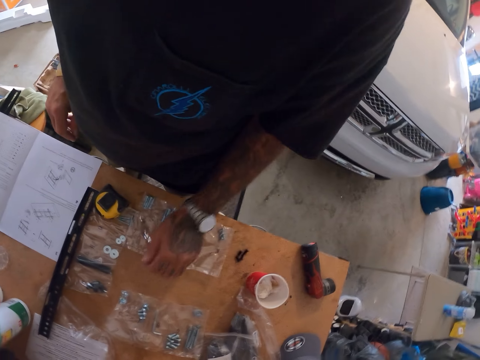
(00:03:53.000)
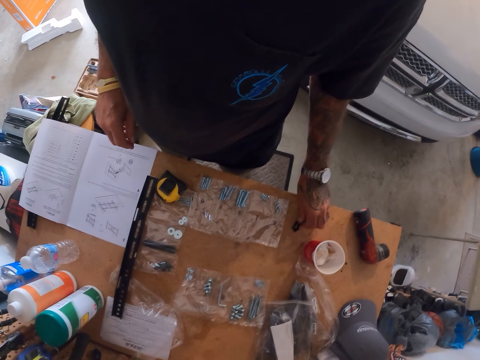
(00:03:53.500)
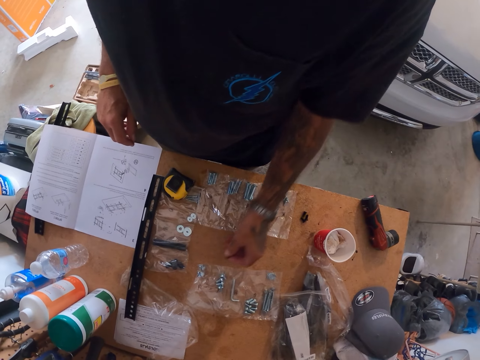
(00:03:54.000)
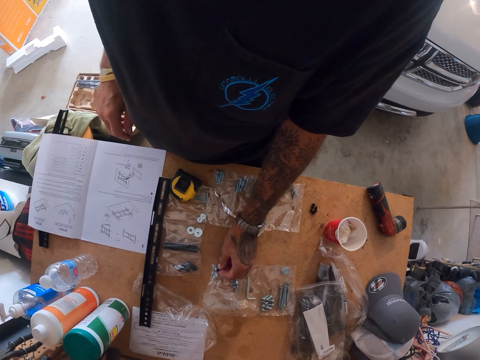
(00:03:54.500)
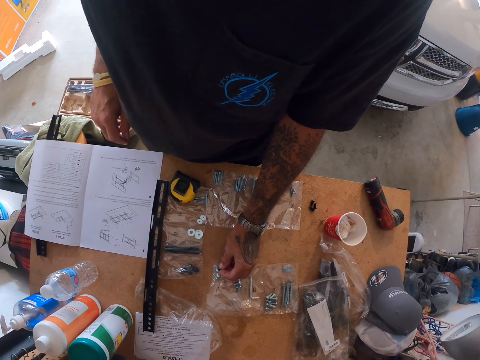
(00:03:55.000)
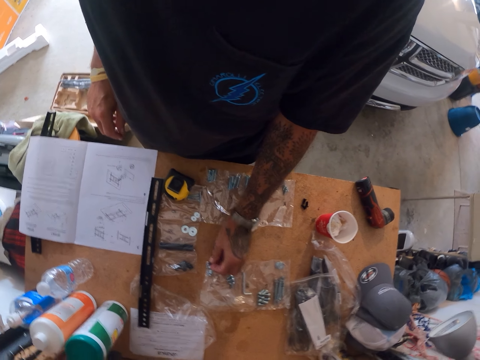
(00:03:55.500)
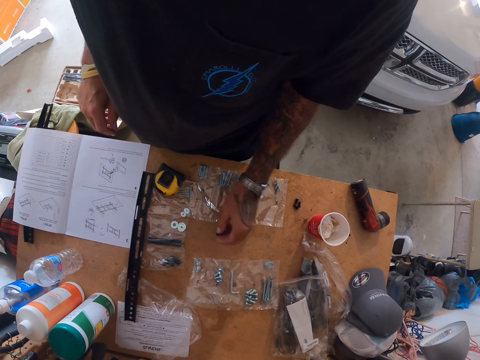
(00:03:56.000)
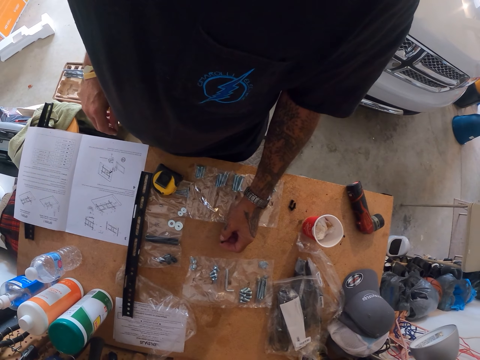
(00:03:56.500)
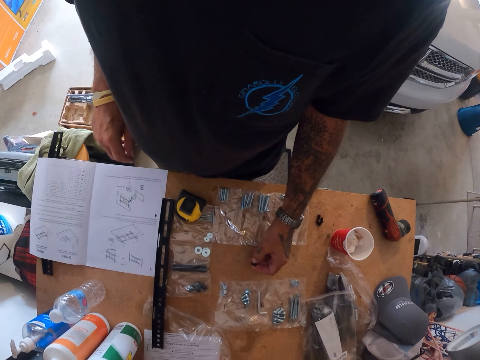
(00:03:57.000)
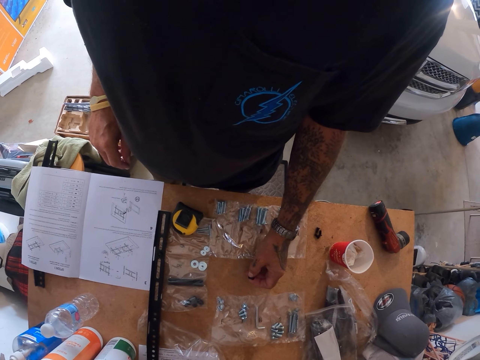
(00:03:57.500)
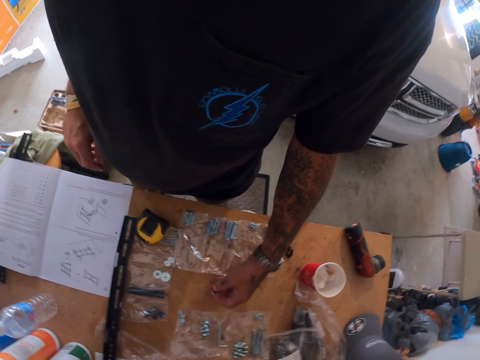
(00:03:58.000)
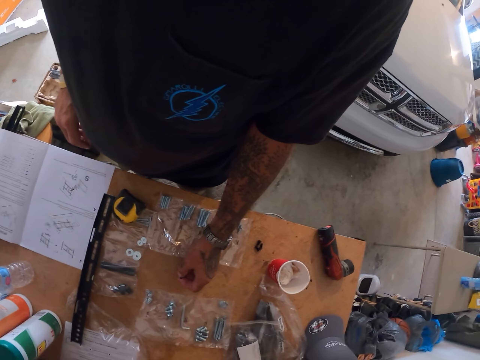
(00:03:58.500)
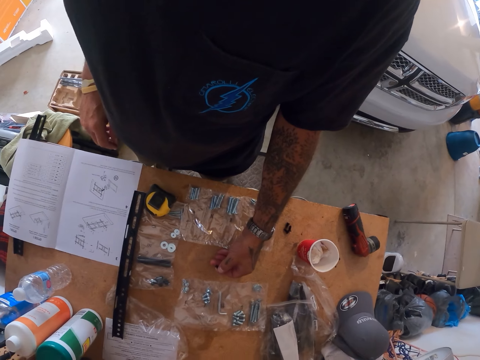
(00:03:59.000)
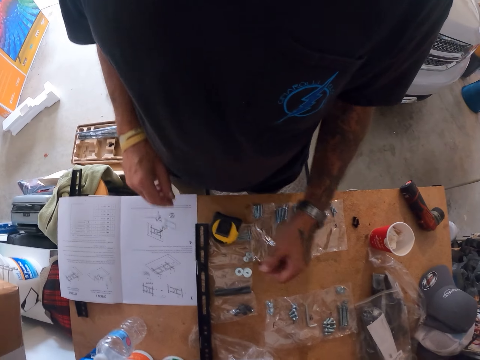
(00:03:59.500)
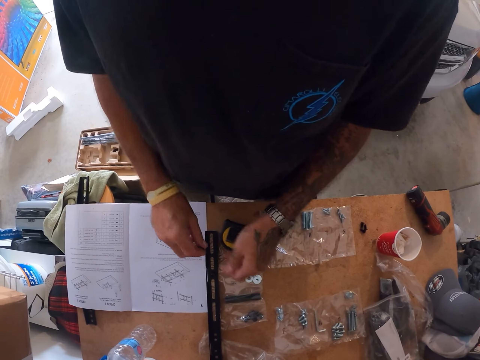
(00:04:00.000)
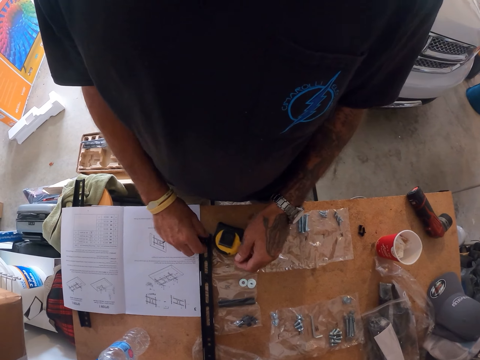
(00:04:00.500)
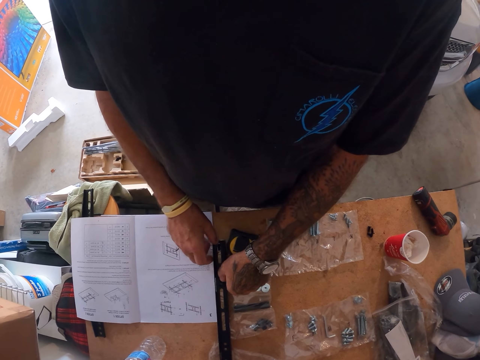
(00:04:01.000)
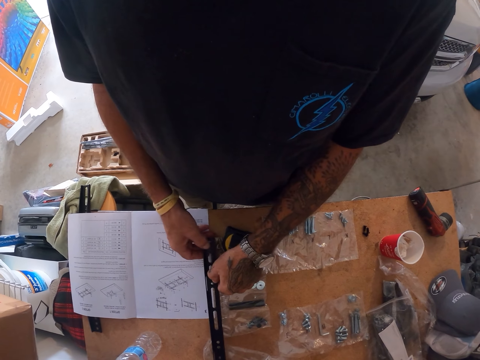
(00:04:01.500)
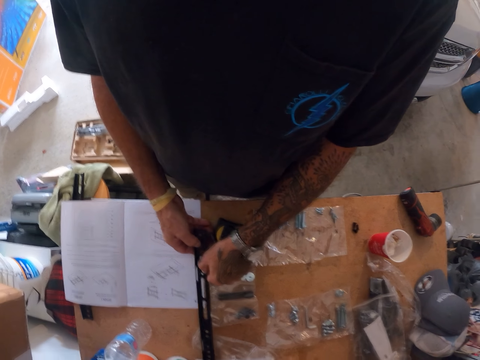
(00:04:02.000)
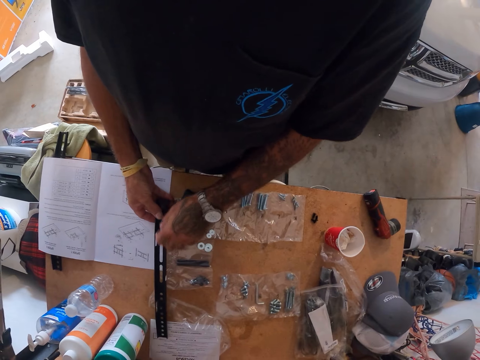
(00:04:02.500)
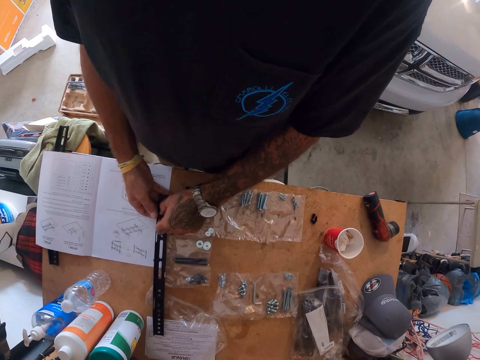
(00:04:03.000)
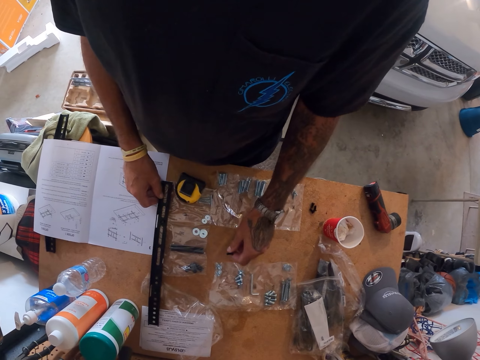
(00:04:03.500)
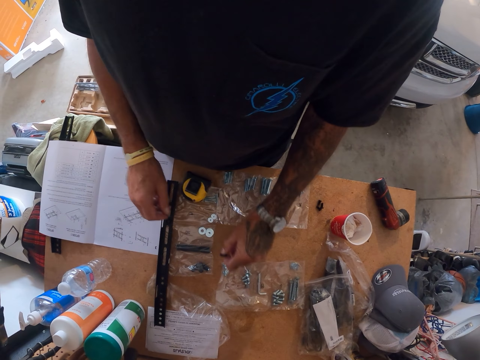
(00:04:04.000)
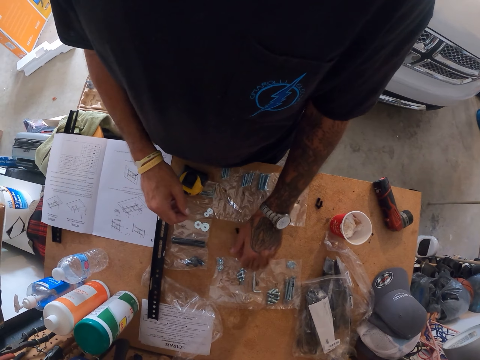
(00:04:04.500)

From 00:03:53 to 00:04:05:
The camera wearer picks a screw from the table. They put the nut on the TV bracket.

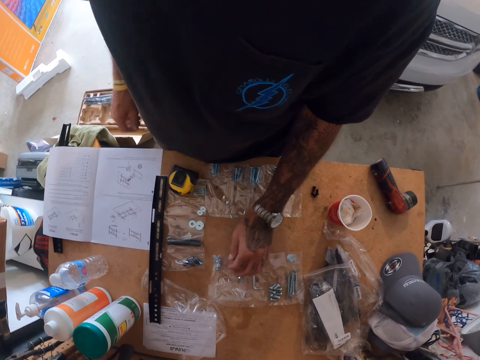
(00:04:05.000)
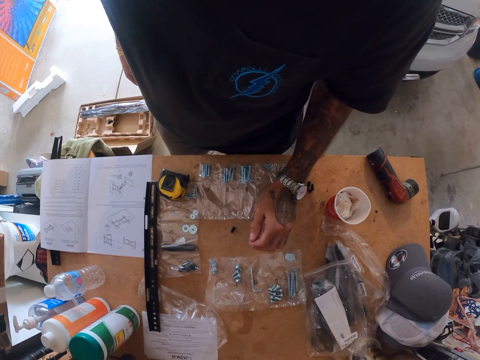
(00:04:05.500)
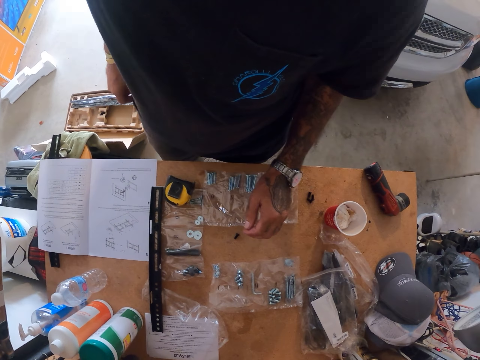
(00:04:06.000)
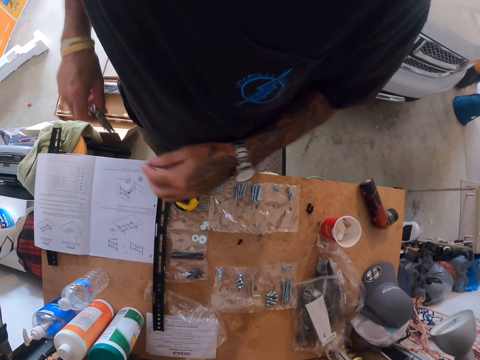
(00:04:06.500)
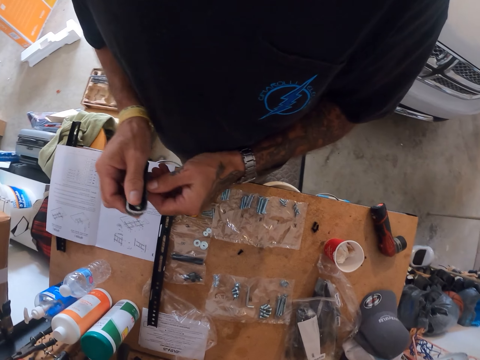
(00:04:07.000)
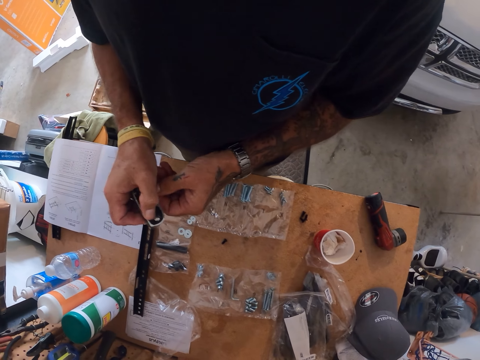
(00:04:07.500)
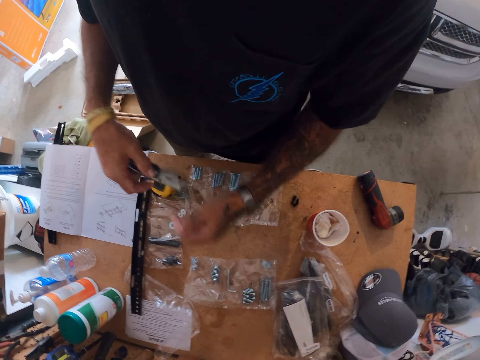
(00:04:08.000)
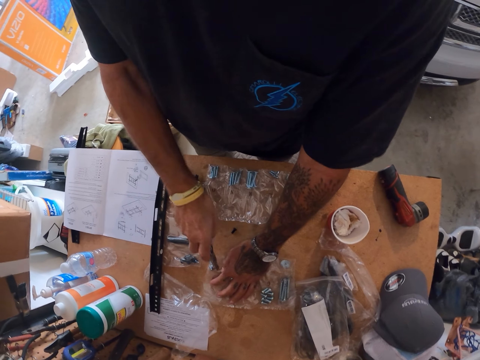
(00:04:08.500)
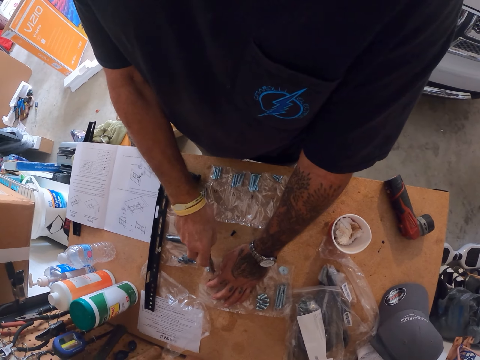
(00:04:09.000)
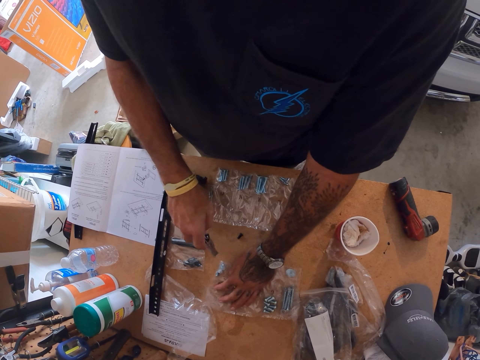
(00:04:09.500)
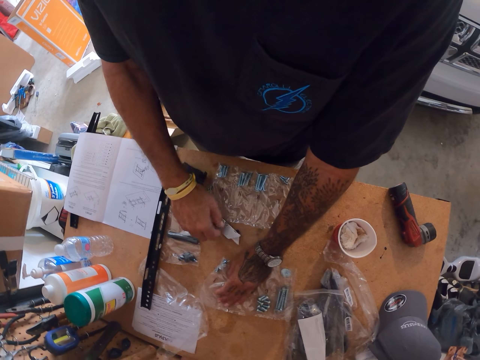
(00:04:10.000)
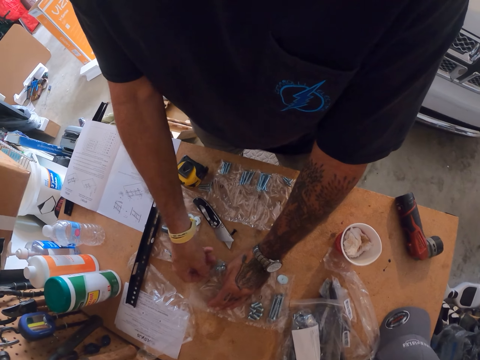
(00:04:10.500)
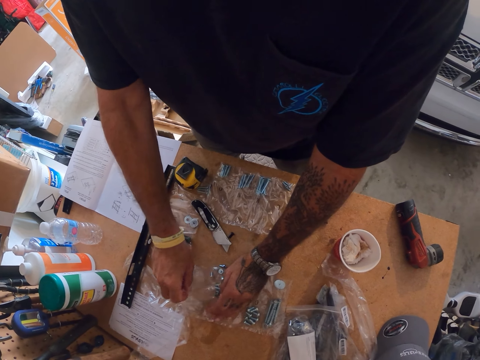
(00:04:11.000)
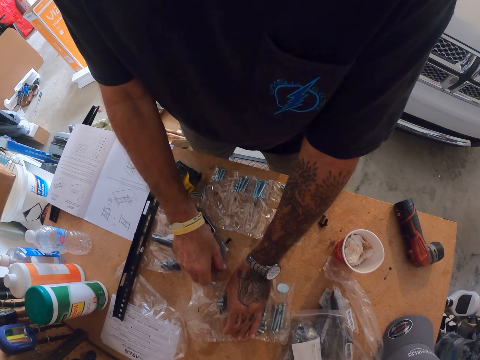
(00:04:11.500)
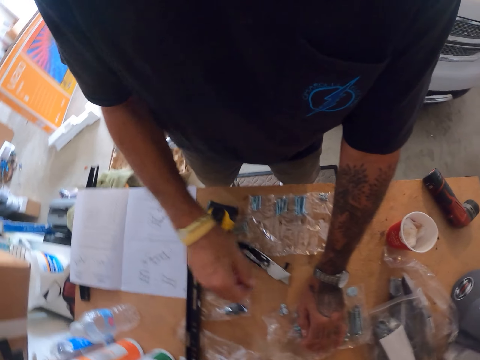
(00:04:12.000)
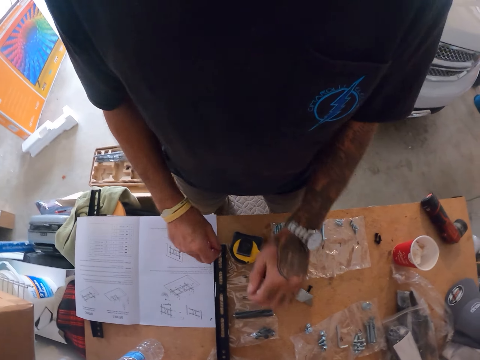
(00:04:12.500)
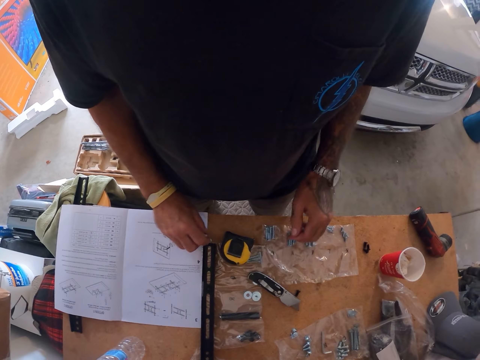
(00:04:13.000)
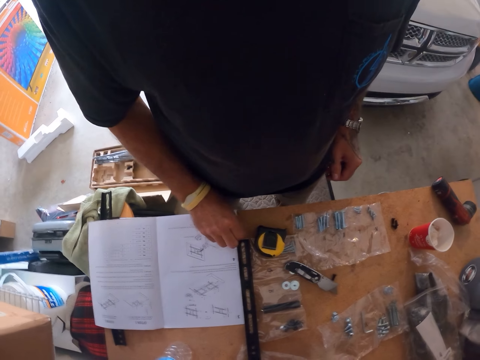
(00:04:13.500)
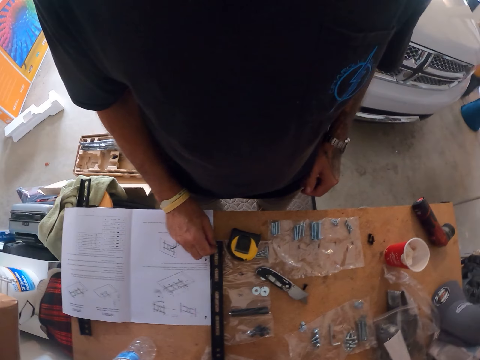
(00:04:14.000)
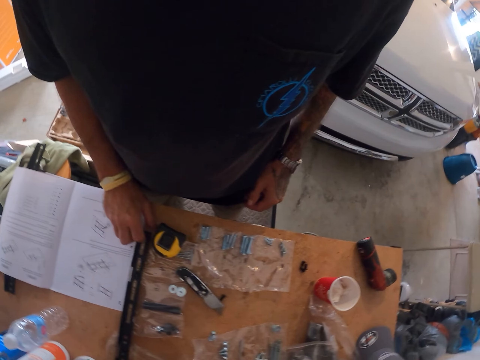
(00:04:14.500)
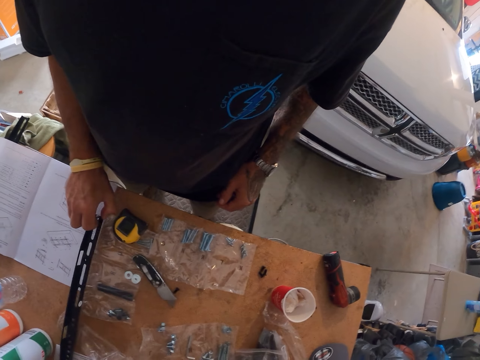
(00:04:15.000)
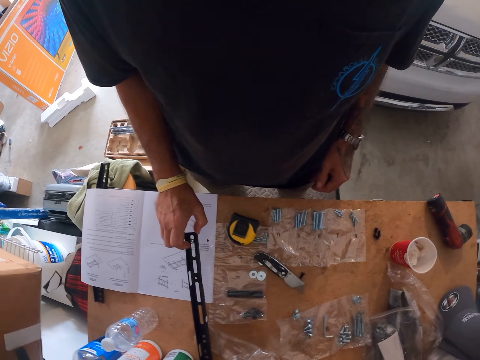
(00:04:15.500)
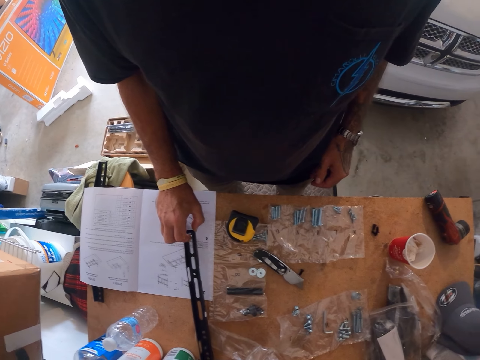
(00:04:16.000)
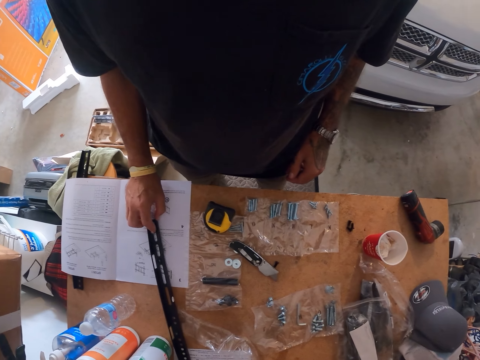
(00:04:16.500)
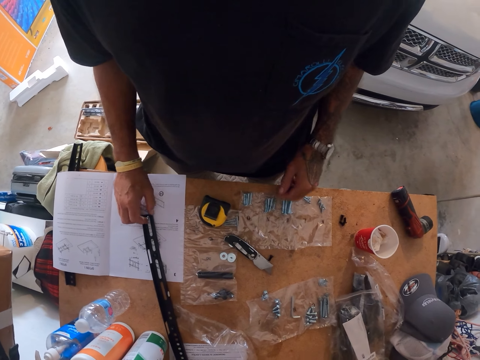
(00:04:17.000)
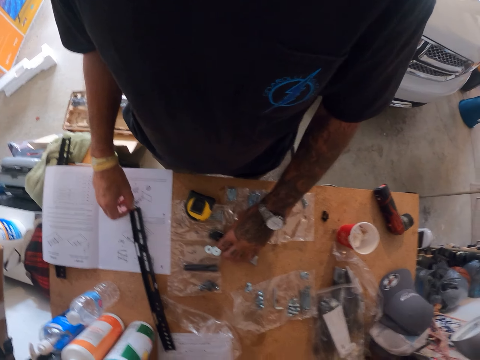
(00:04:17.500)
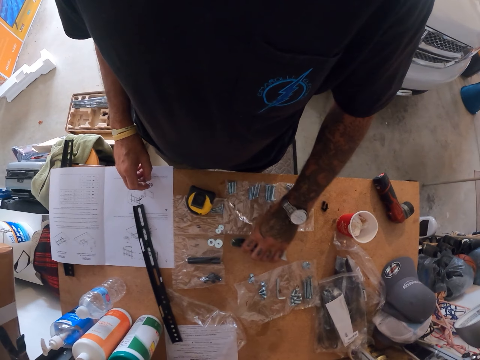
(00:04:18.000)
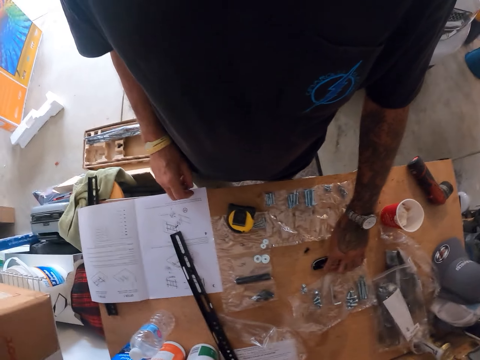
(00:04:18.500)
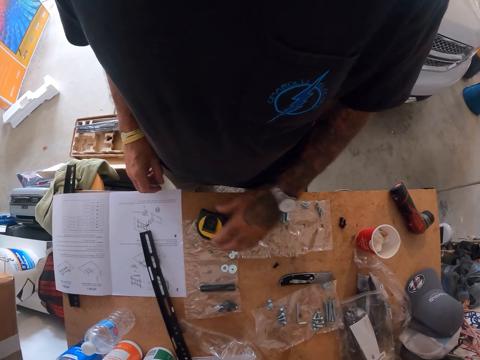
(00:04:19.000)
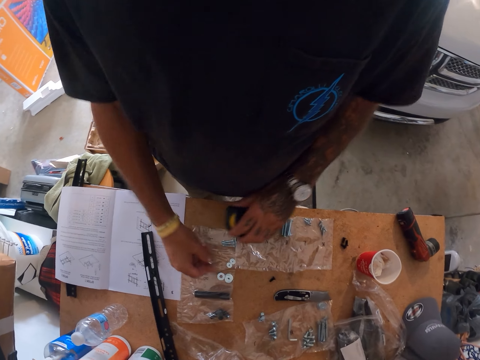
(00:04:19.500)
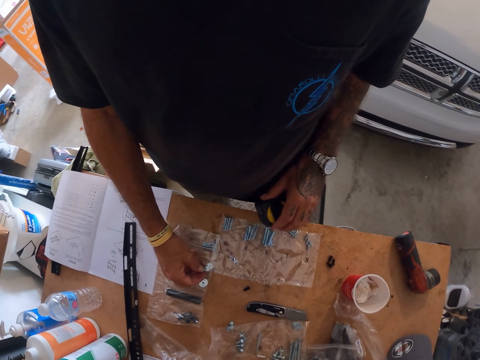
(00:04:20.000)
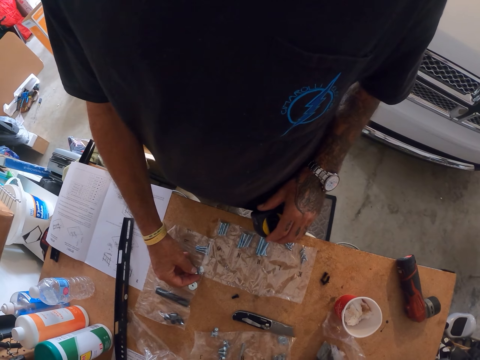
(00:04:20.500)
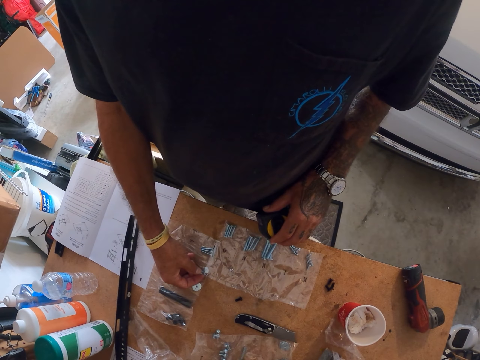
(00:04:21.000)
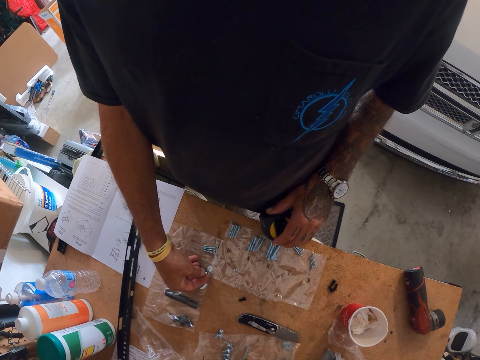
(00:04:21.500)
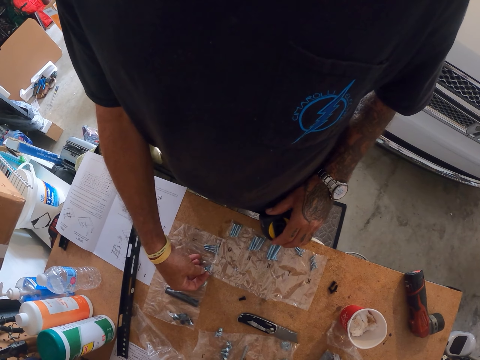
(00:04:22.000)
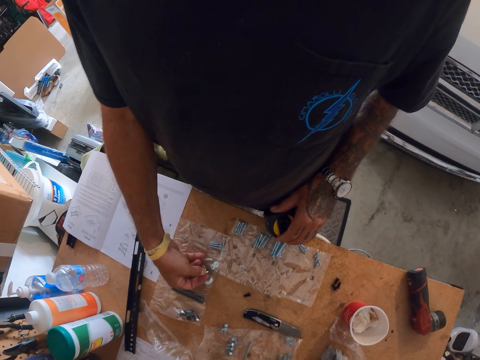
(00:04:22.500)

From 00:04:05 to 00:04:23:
The camera wearer removes a cutter from his pocket. He cuts a piece of paper on the table. He picks the nuts. He touches the screw on the table.
